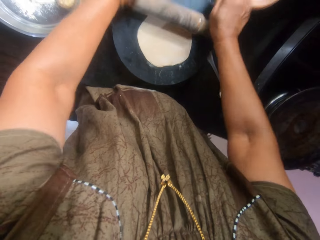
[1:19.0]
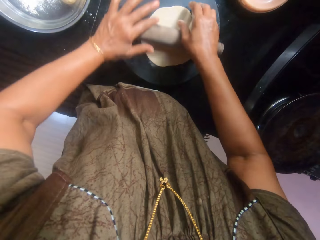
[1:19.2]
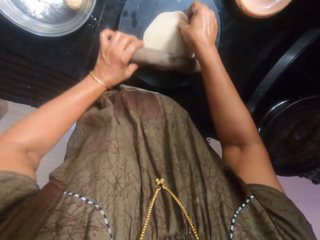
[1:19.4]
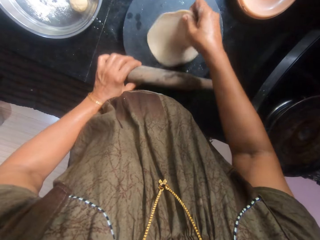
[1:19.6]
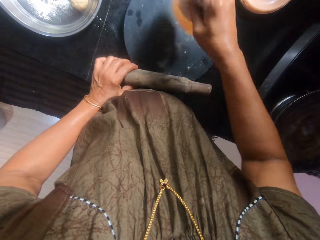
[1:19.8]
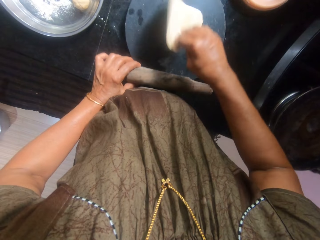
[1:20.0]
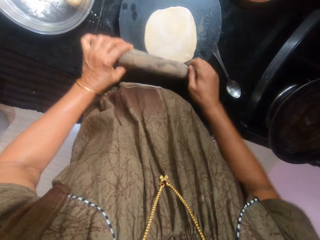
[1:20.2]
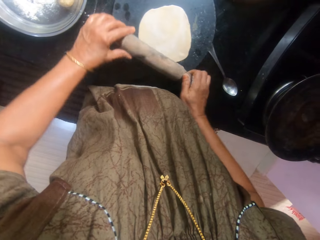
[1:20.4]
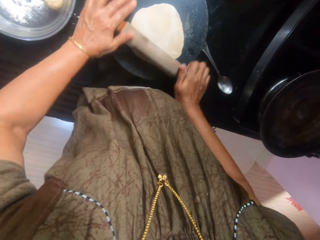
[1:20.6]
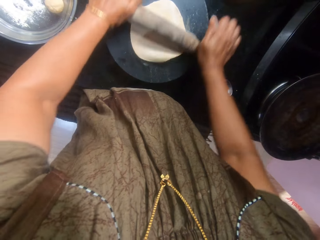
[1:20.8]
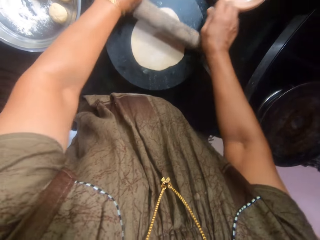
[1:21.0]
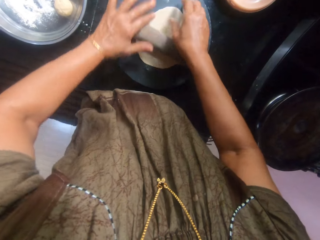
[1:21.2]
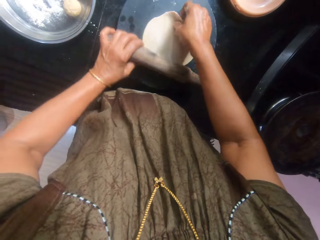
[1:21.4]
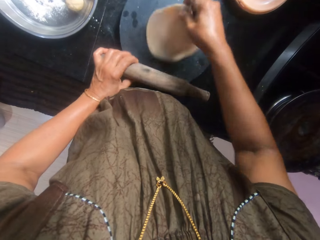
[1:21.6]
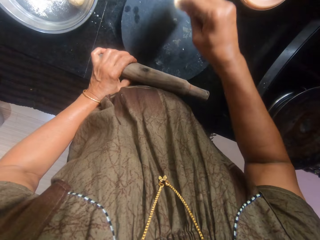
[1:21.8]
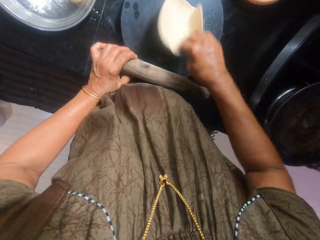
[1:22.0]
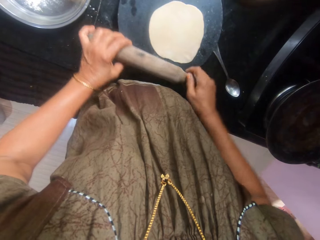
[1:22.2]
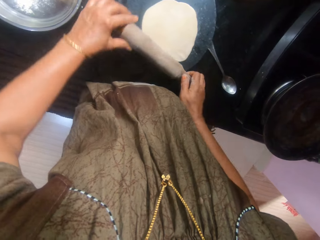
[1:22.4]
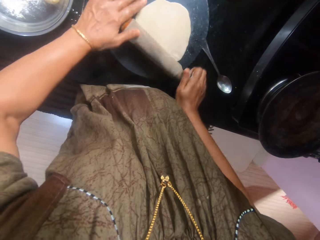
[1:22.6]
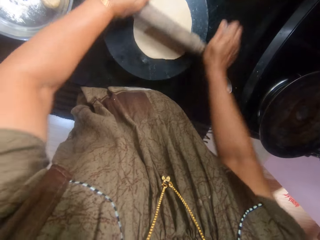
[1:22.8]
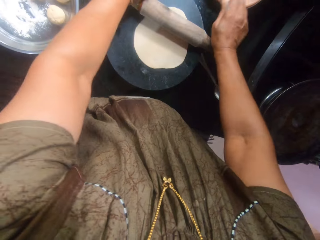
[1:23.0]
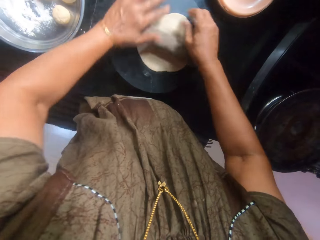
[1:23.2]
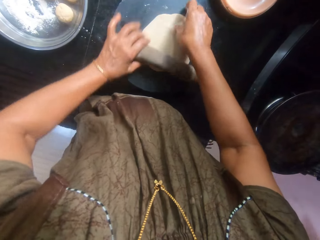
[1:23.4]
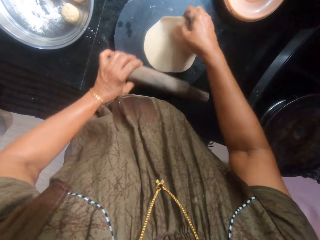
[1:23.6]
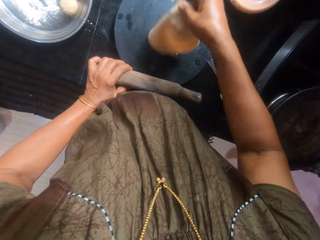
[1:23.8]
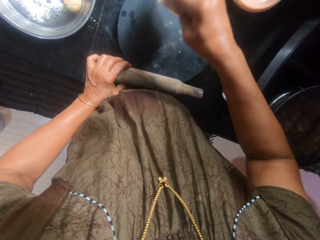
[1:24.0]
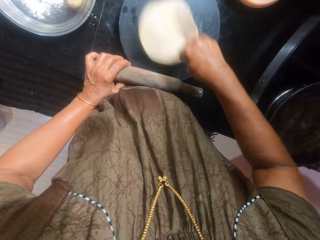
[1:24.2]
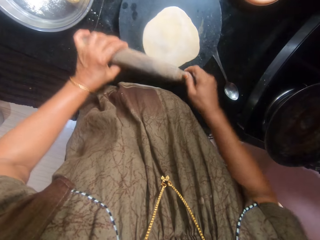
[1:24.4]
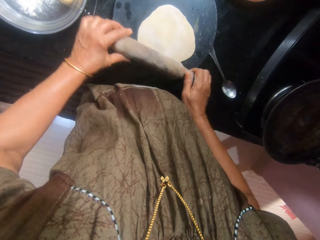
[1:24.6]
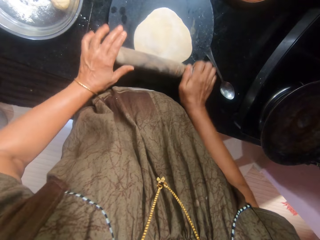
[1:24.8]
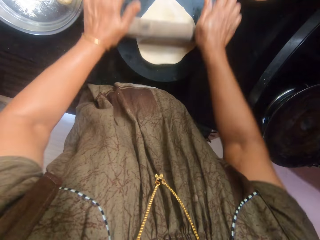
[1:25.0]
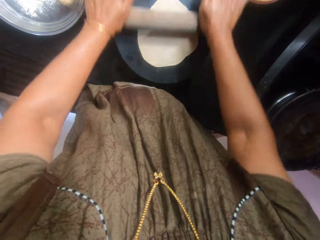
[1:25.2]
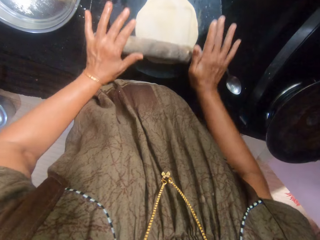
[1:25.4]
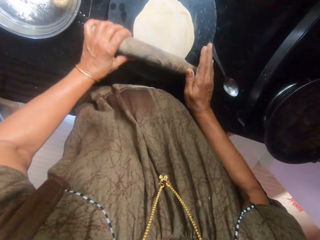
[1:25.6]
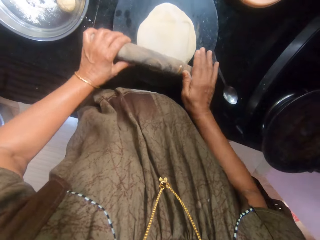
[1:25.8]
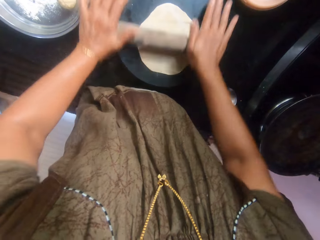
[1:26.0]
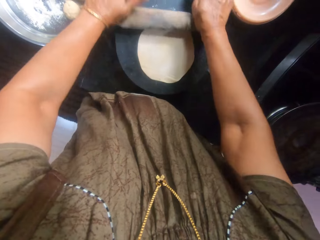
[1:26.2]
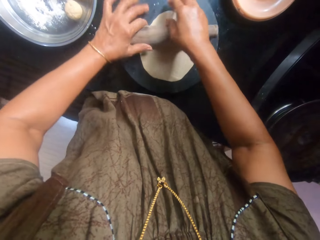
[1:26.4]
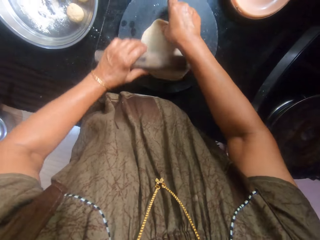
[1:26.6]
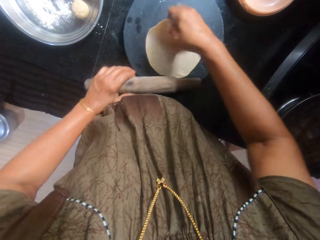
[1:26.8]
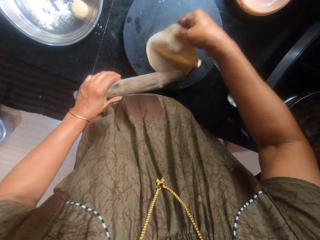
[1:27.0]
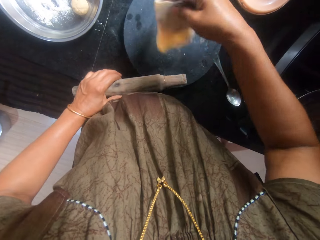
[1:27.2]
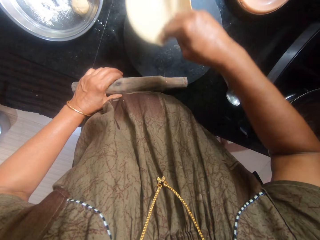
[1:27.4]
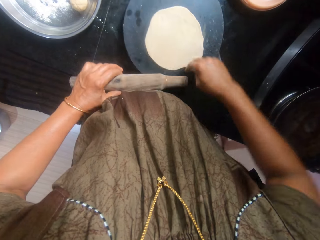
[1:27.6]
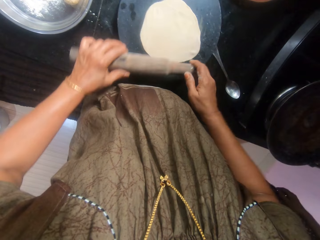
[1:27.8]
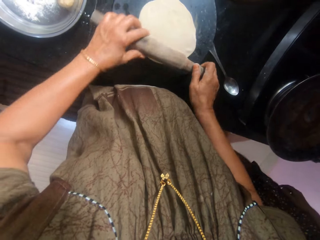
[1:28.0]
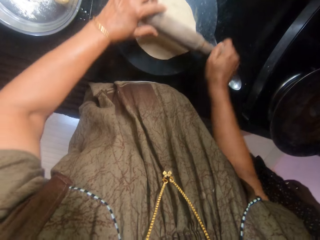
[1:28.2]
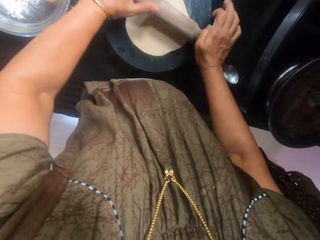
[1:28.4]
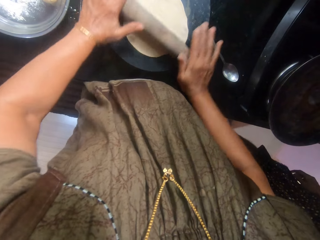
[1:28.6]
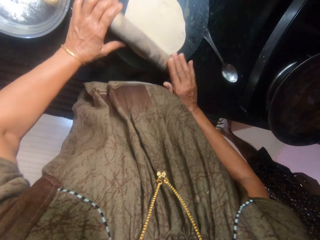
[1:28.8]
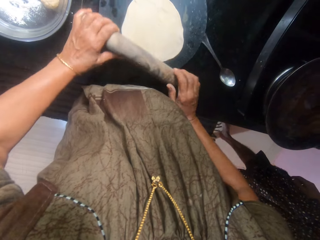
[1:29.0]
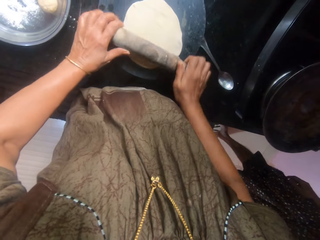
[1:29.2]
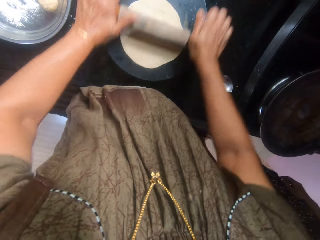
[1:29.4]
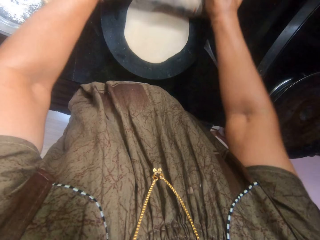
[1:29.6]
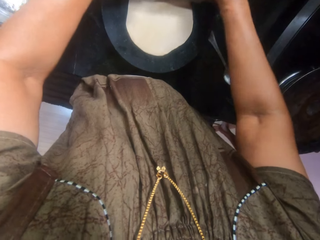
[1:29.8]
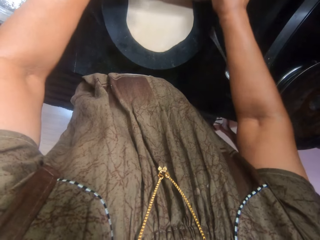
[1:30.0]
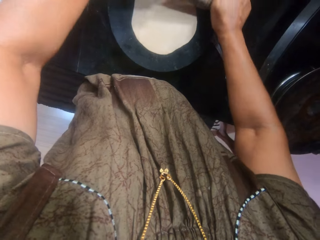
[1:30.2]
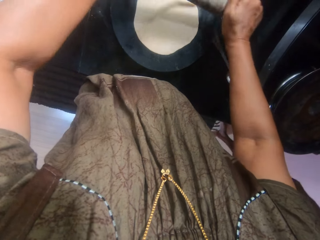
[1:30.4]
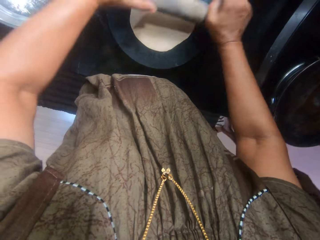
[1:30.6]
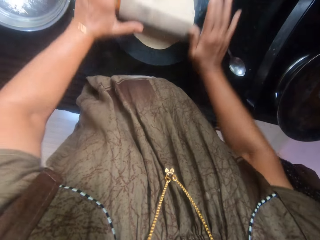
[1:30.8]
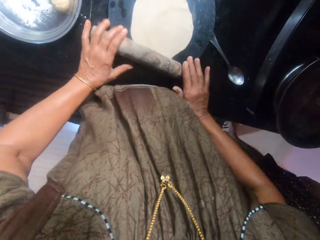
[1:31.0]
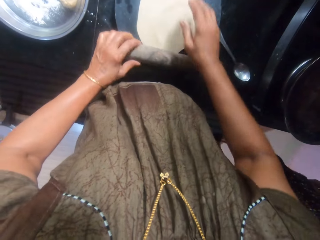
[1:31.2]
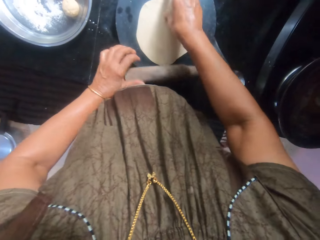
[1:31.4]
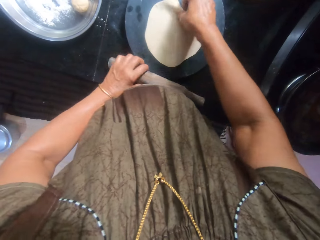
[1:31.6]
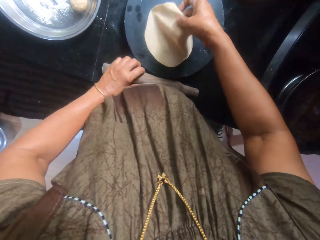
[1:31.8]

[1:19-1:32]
The camera wearer turns the dough upside down. They flatten the dough with the rolling pin. They turn the dough upside down. They flatten the dough with the rolling pin. They turn the dough upside down. They flatten the dough with the rolling pin. They turn the dough upside down. They flatten the dough with the rolling pin. They turn the dough upside down and drop the rolling pin on the countertop.

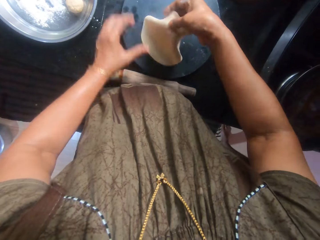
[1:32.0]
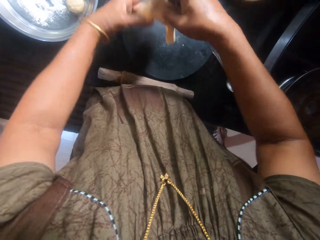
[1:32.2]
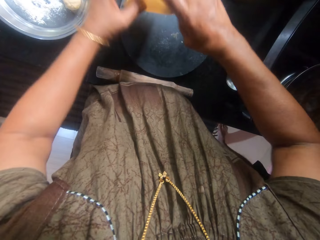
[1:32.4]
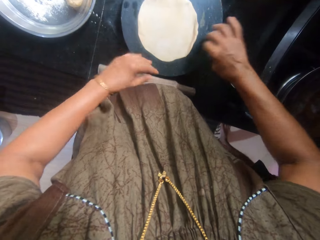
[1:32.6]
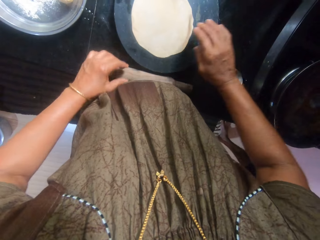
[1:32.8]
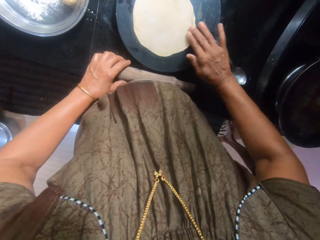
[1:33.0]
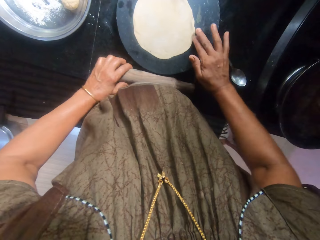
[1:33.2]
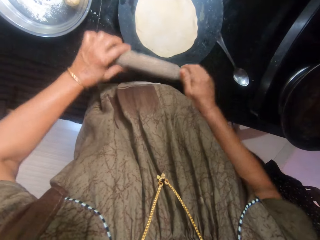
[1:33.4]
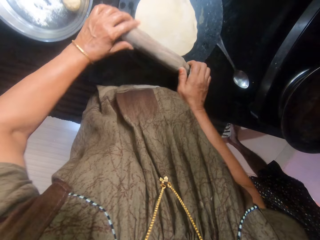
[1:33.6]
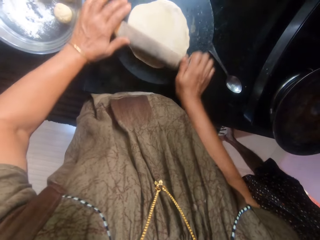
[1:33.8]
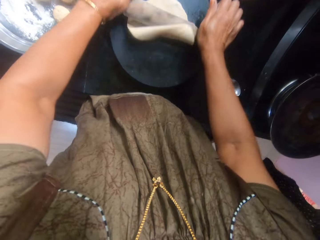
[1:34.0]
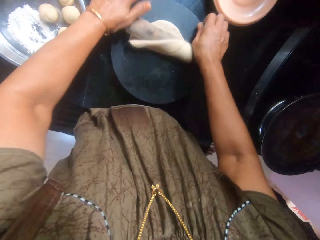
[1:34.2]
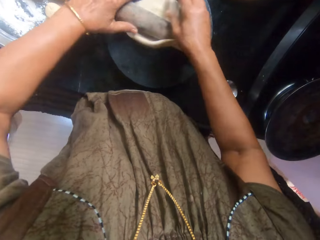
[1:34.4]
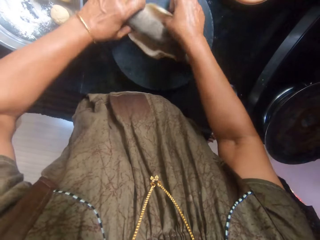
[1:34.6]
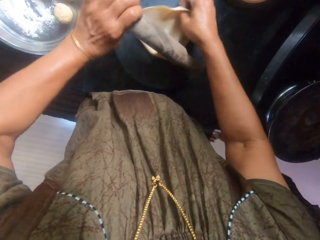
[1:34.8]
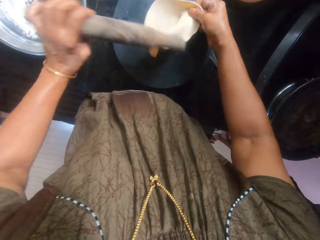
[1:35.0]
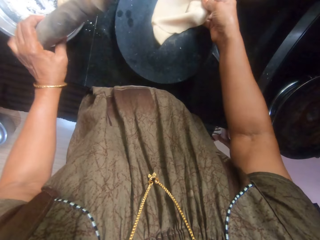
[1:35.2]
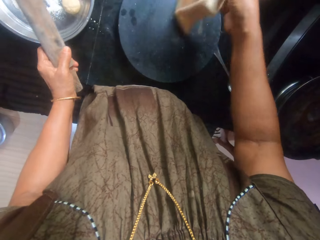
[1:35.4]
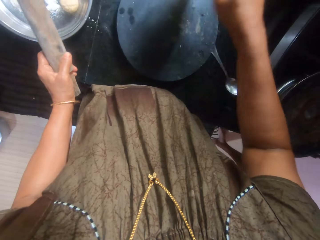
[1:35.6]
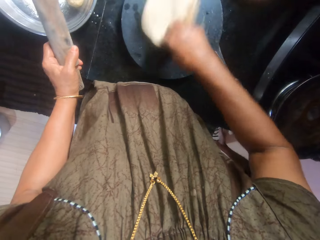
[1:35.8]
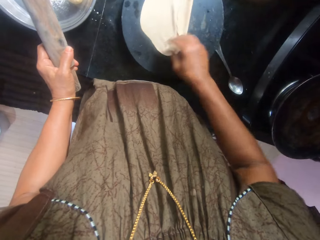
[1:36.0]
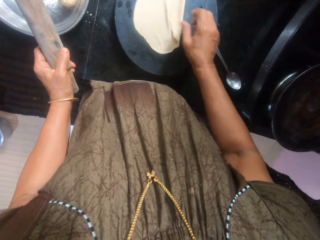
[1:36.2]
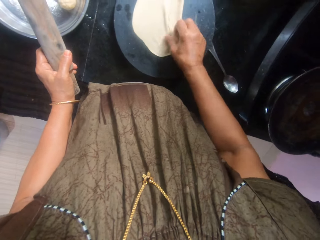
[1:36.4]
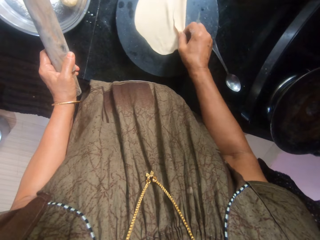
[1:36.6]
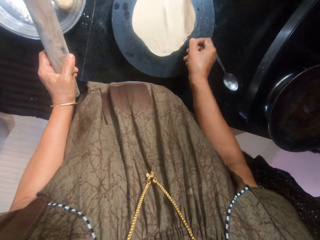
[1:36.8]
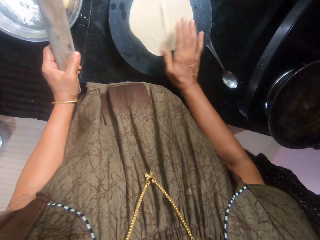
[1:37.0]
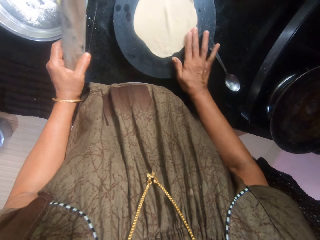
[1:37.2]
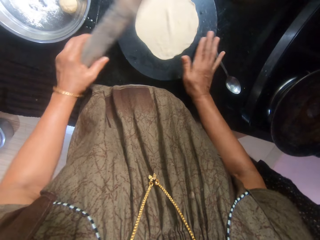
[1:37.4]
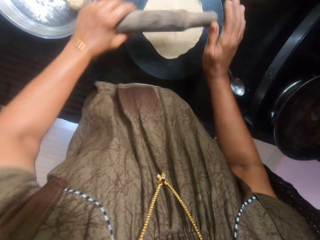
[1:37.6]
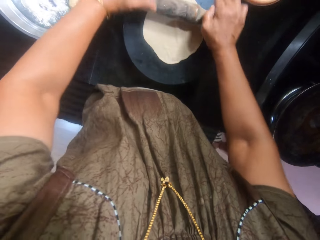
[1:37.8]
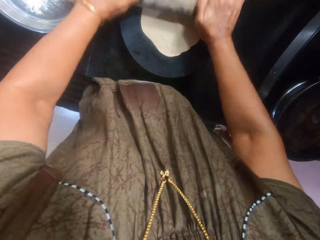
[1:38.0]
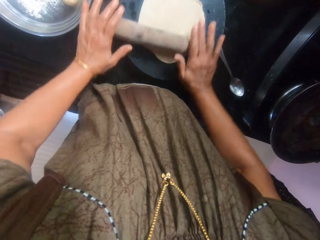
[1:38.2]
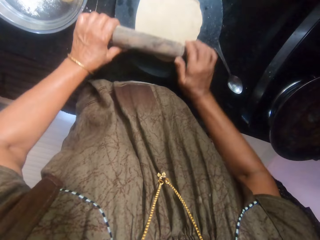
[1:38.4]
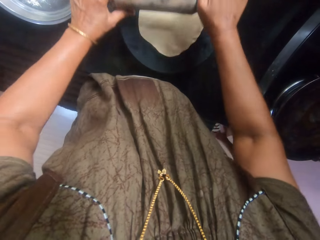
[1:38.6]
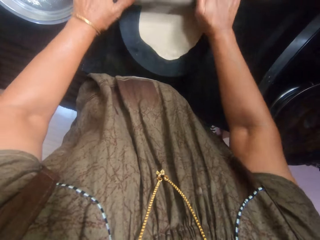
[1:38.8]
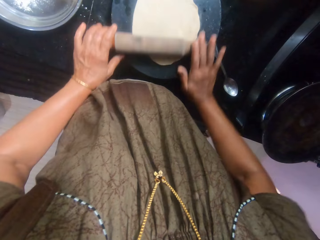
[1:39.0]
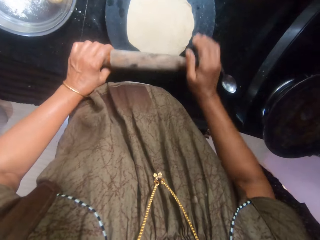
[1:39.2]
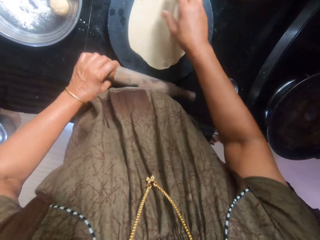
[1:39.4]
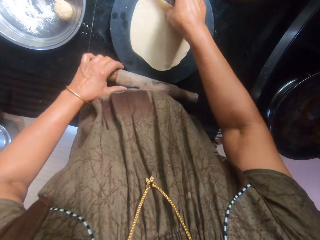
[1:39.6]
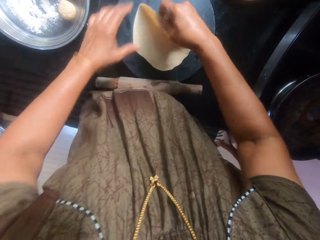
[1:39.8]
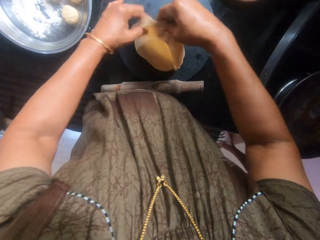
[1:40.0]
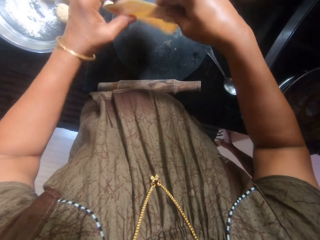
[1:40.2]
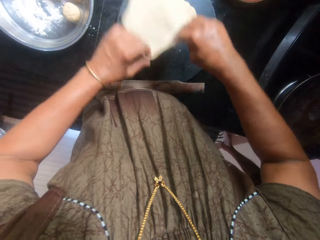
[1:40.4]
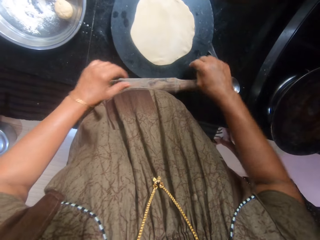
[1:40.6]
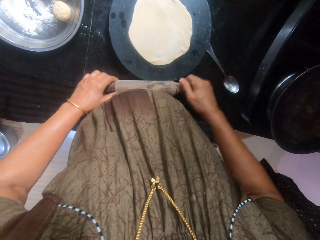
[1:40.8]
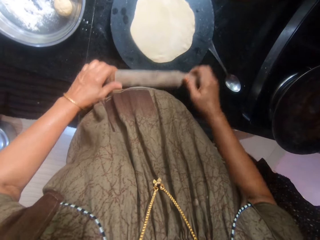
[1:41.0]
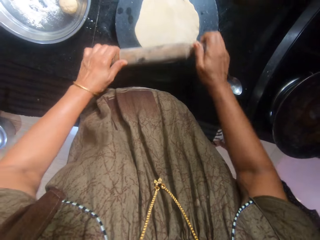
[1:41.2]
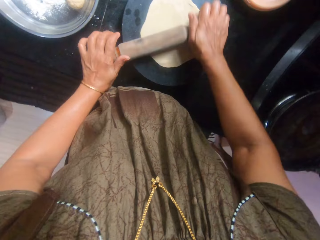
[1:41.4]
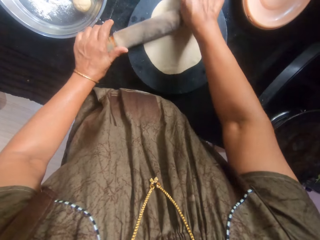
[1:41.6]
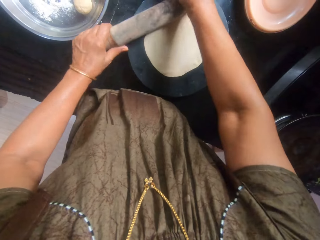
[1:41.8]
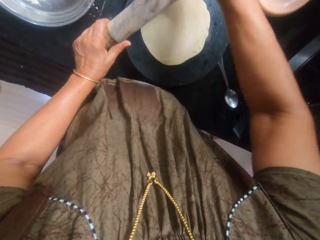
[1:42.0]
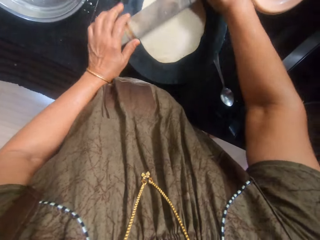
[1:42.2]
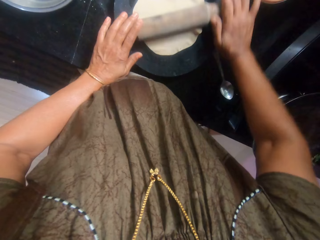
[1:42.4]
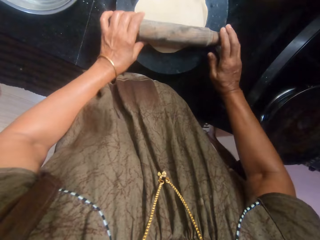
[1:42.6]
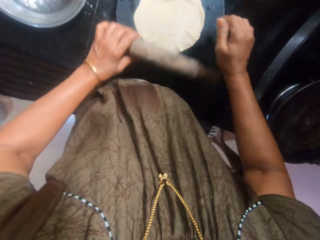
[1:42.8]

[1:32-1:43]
The camera wearer picks the rolling pin from the countertop. They flatten the dough with the rolling pin. They turn the dough upside down. They spread the dough. They flatten the dough with the rolling pin. They turn the dough upside down and drop the rolling pin on the countertop. They pick the rolling pin from the countertop and flatten the dough with the rolling pin.
